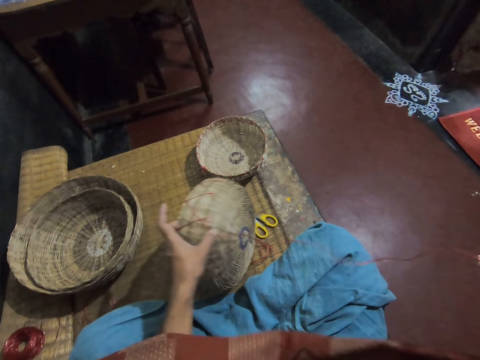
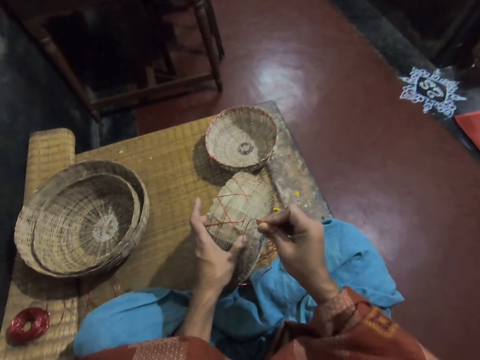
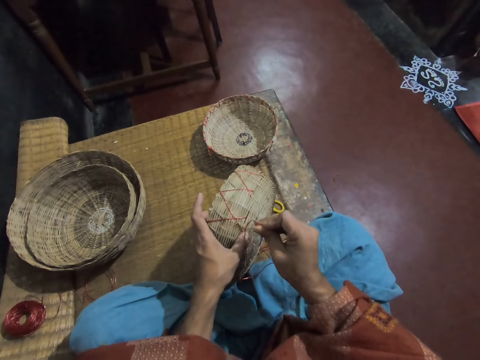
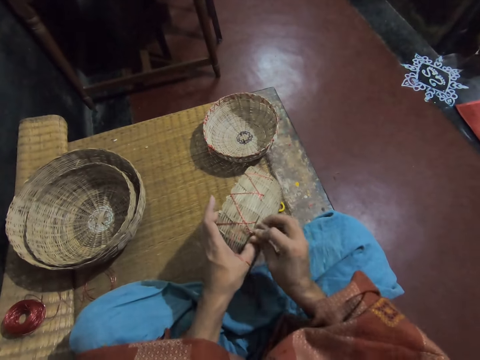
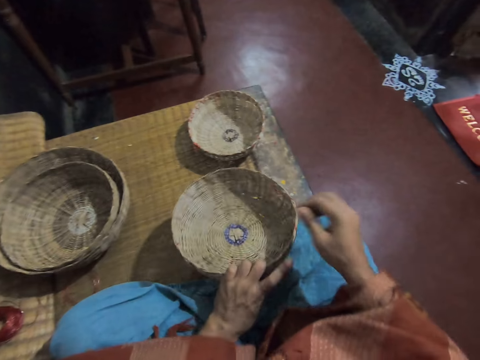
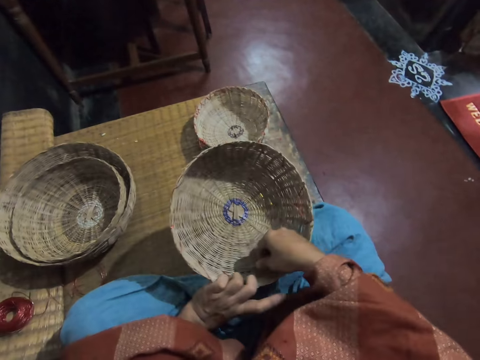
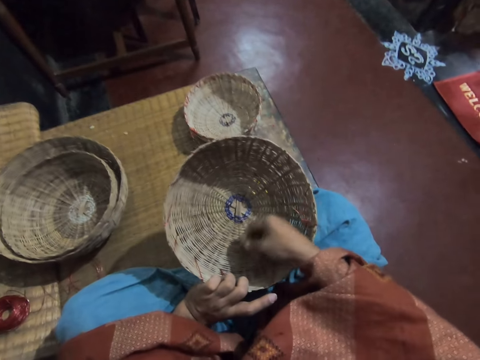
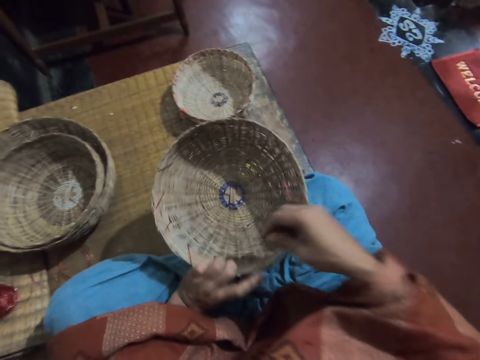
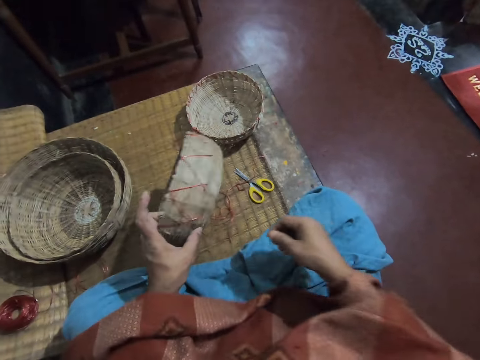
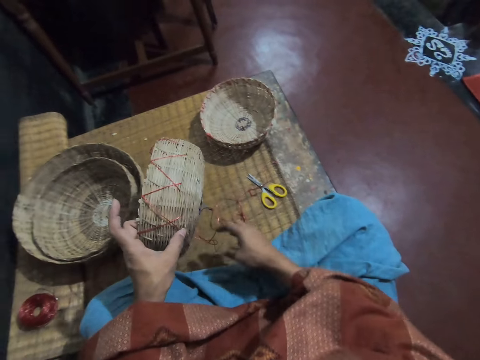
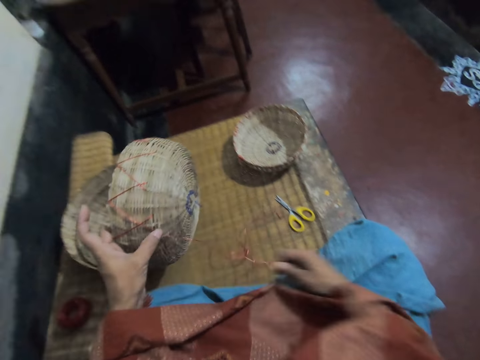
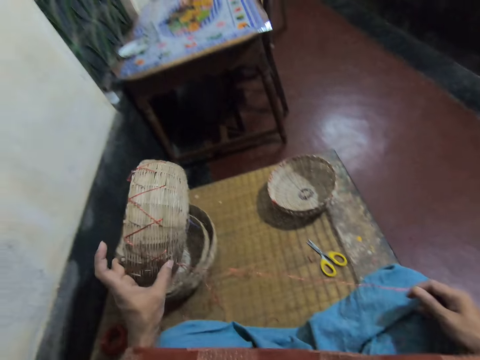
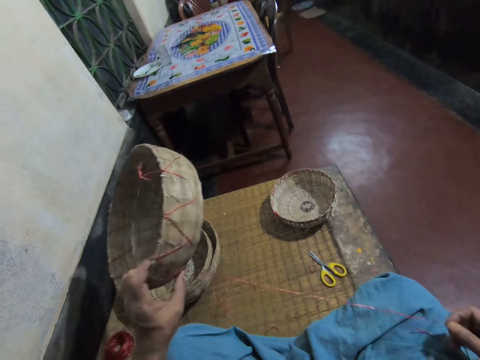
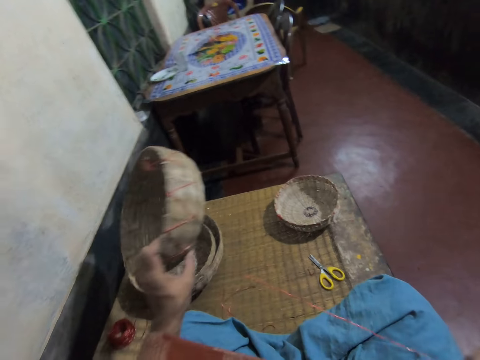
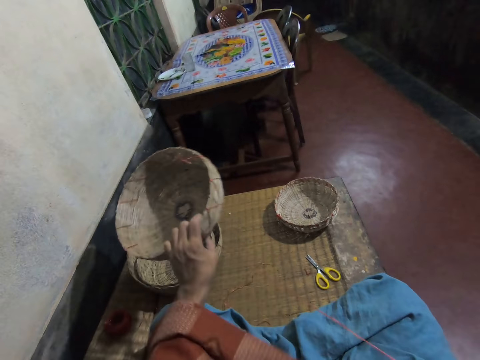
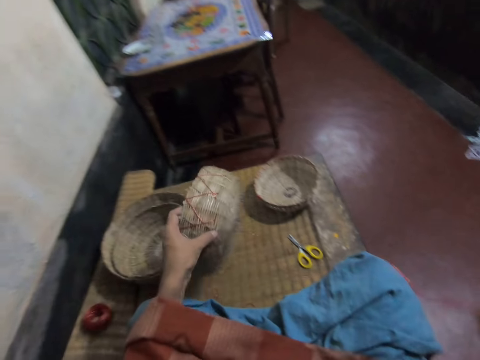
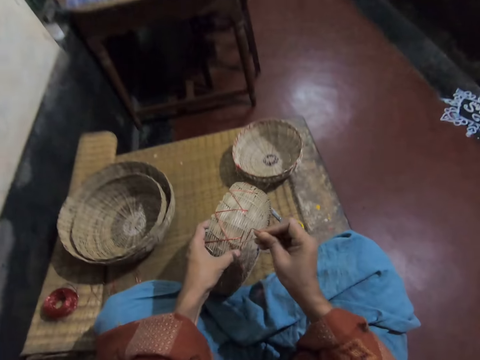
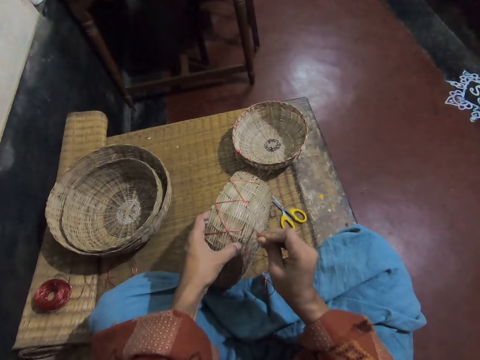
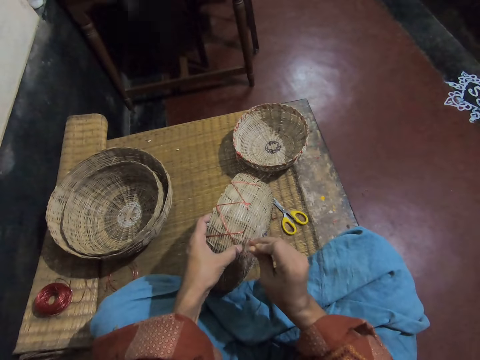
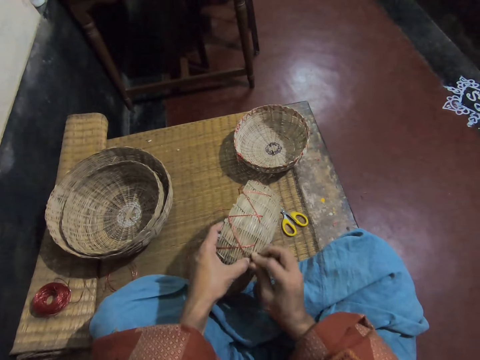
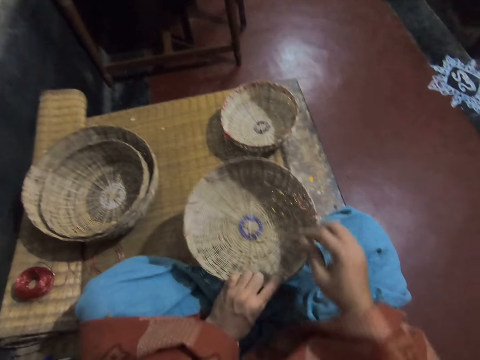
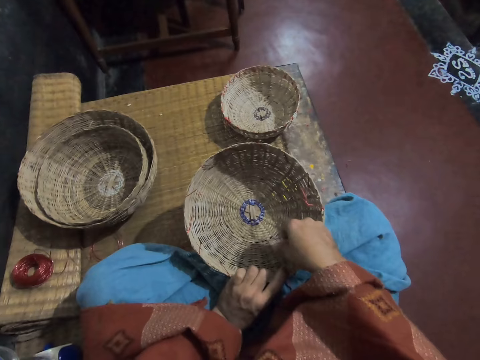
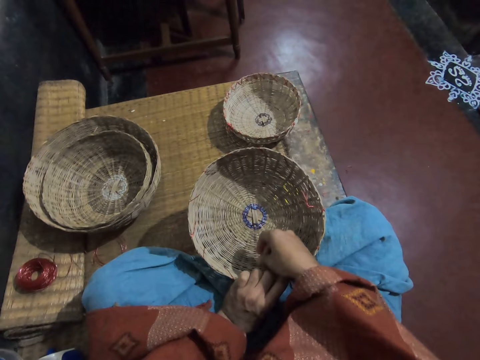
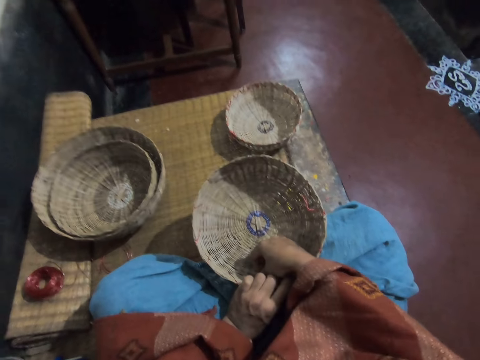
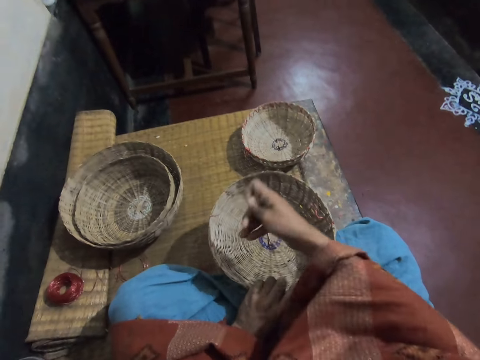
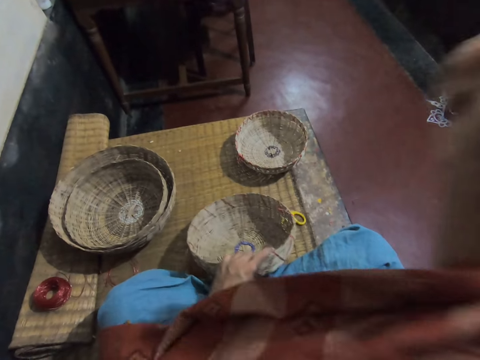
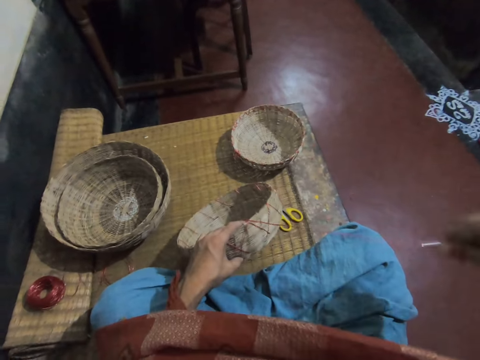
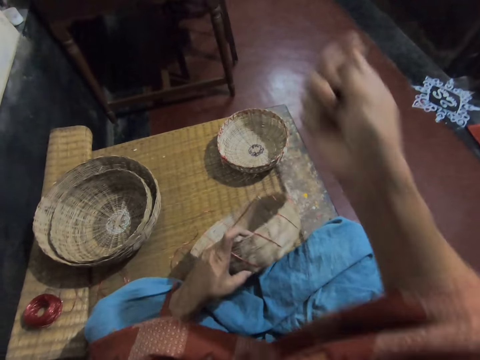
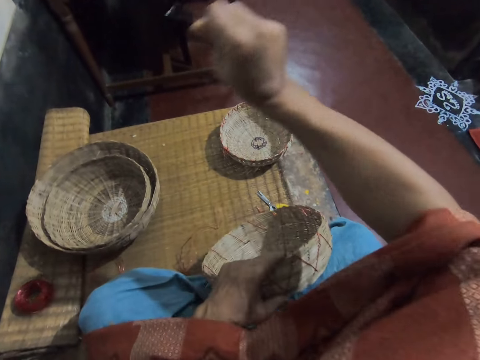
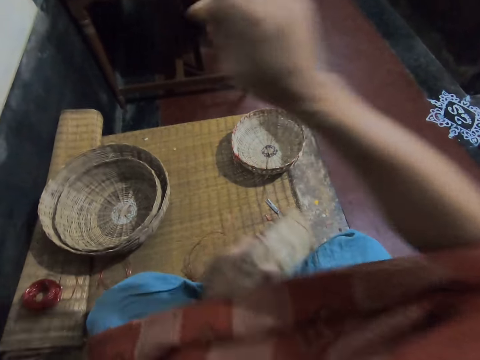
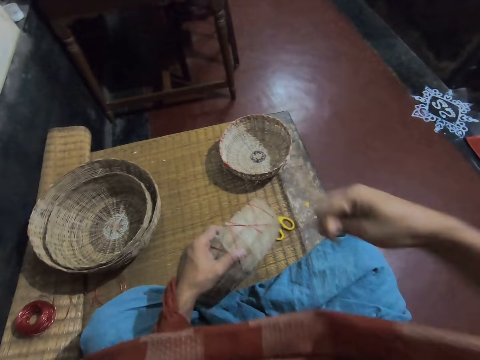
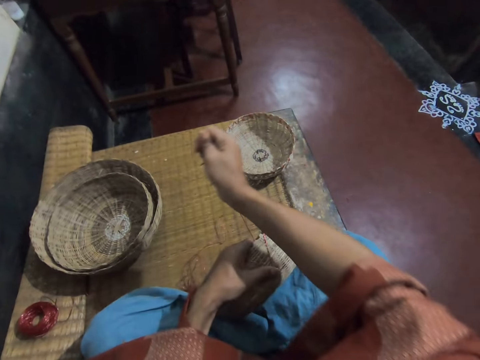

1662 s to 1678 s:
The camera wearer weaves a basket. They turn the basket on the hand. They touch a thread in the basket. They pick up a thread and pull the thread on the right hand. They weave the basket. They turn the basket. They pick up a thread in the basket. They pull the thread on the basket.

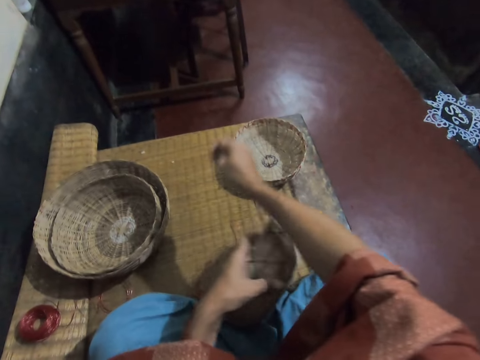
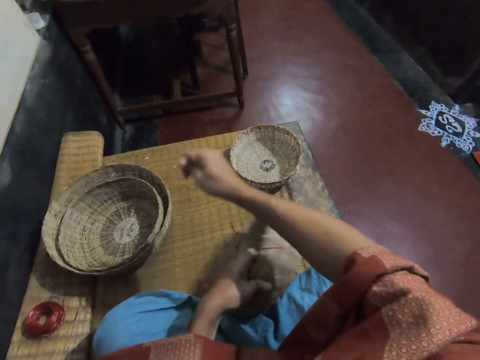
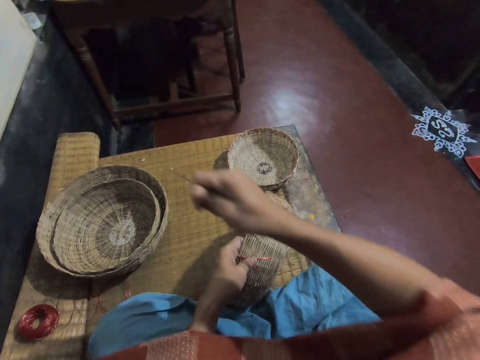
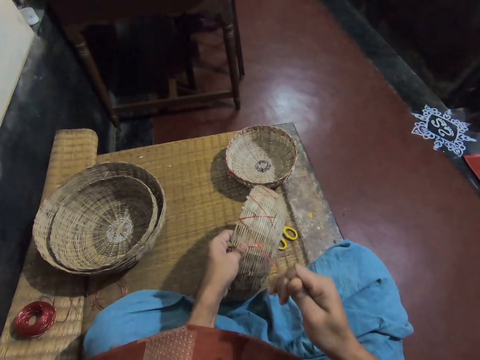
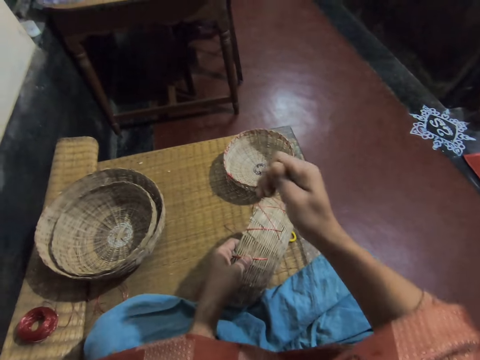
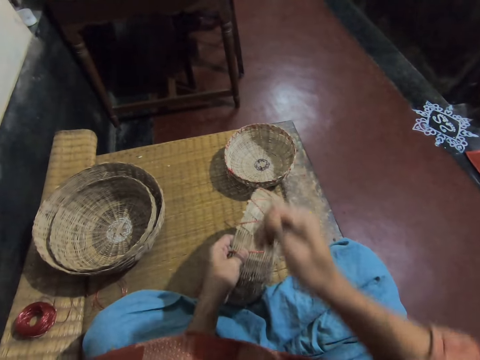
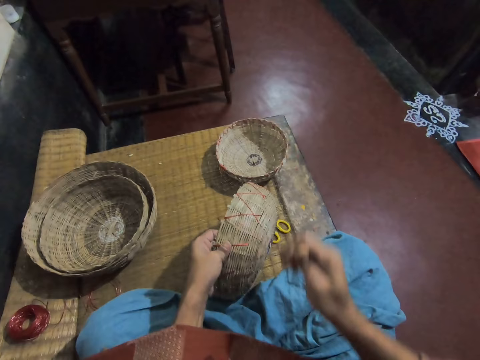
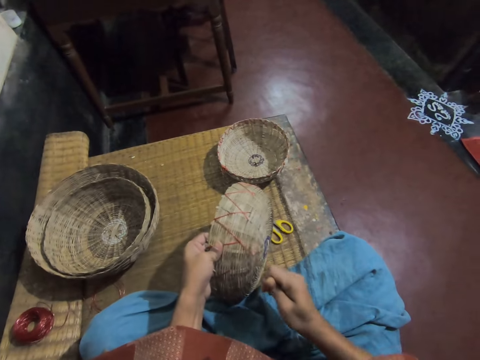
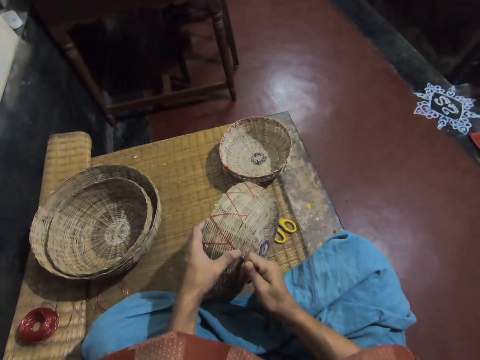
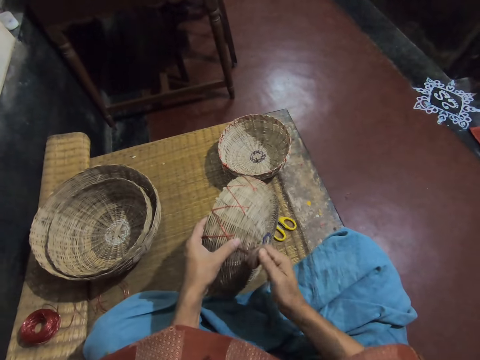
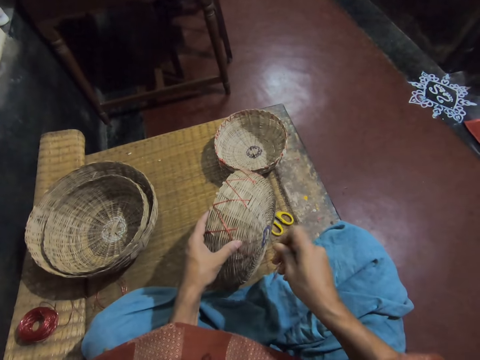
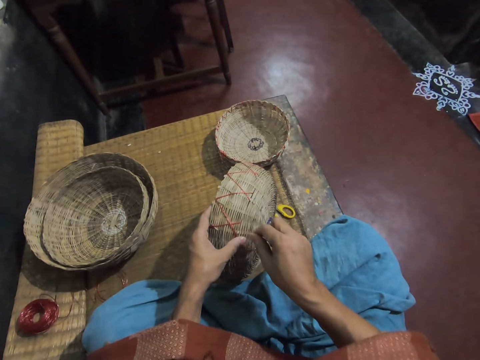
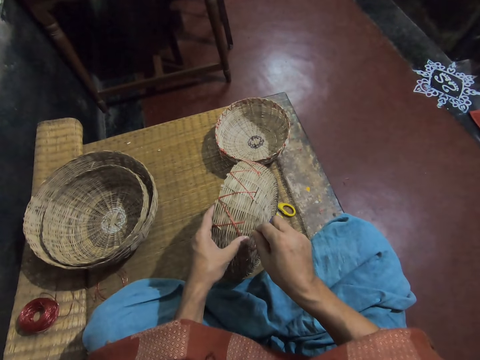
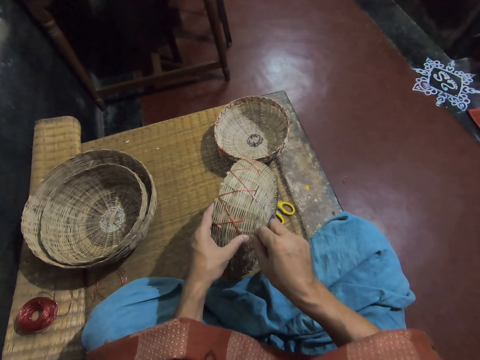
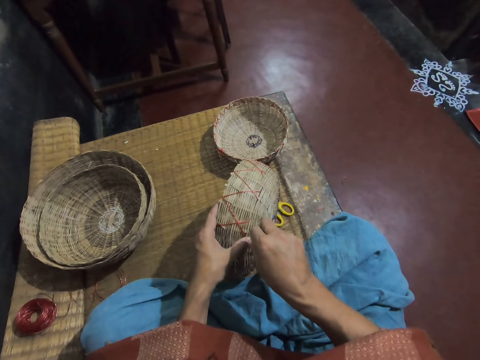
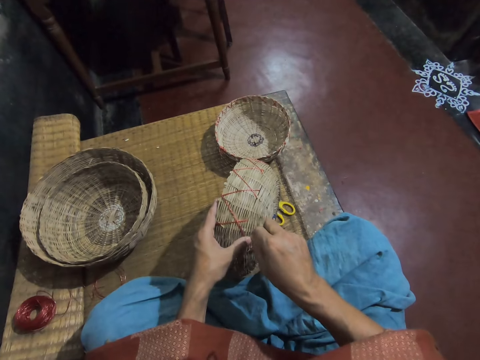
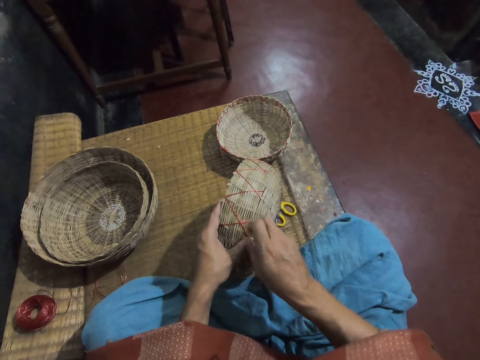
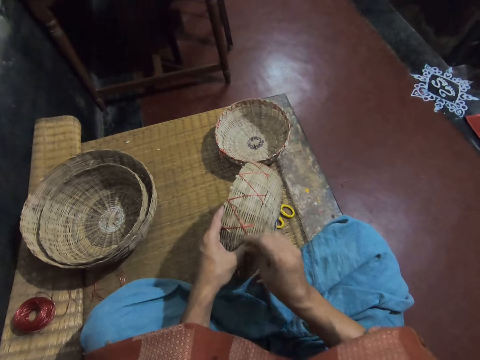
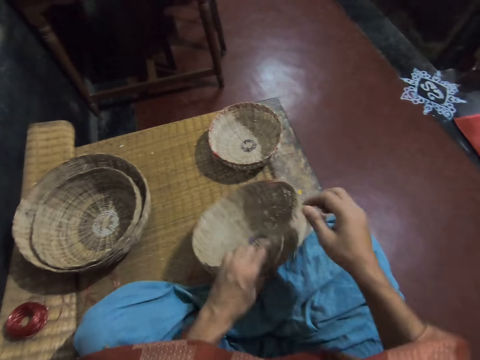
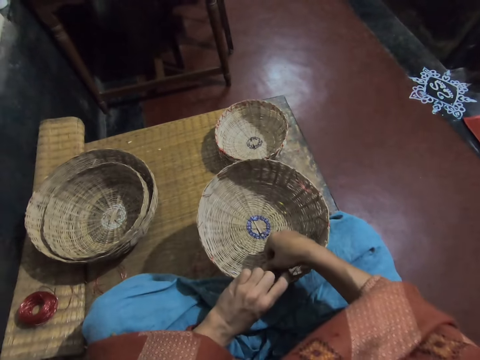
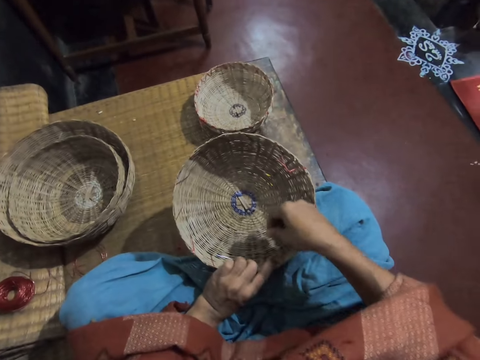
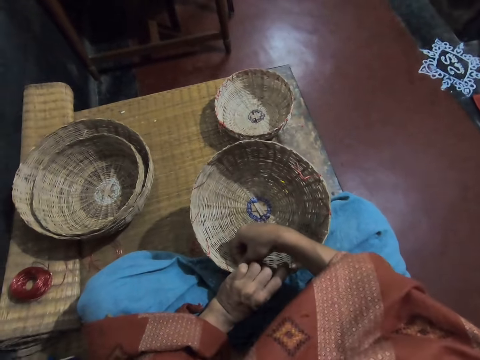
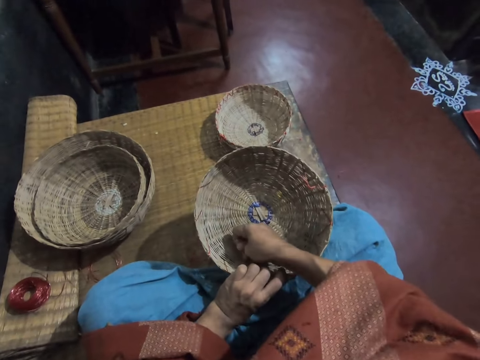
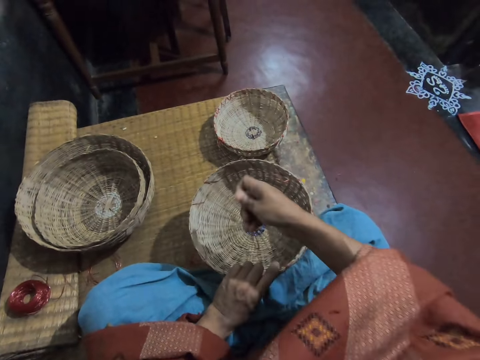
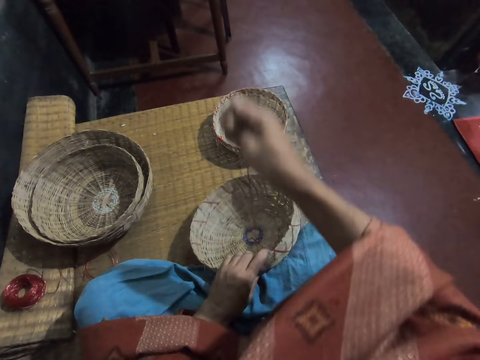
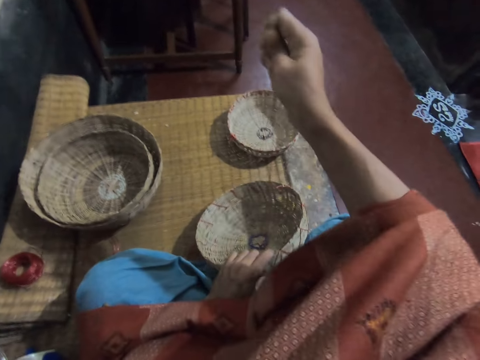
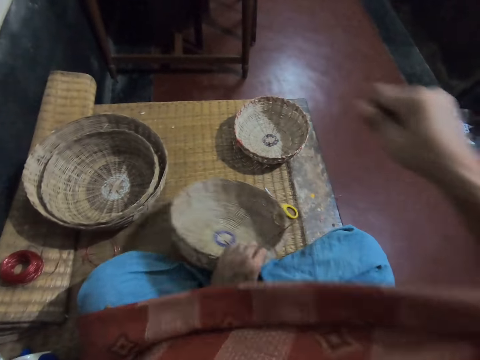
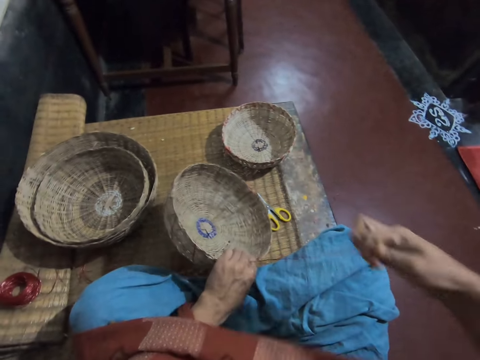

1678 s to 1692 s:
The camera wearer adjusts the thread on the basket. They weave the basket. They turn the basket. They pick up a thread on the basket. They pull the thread.
